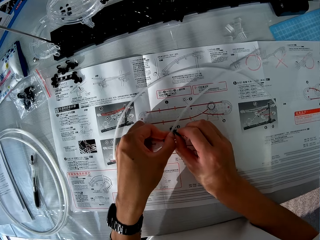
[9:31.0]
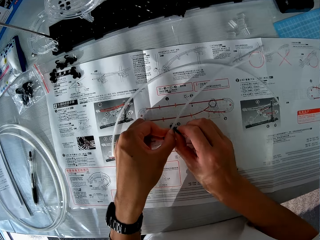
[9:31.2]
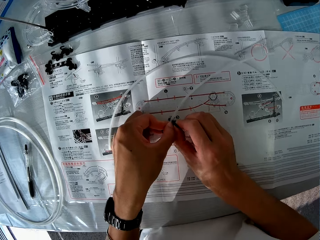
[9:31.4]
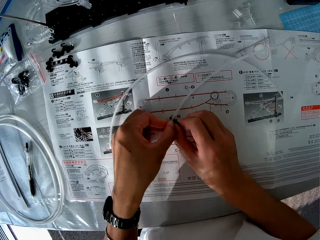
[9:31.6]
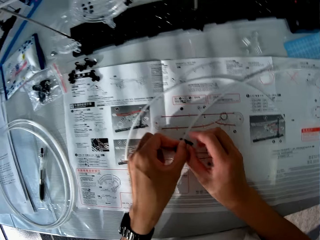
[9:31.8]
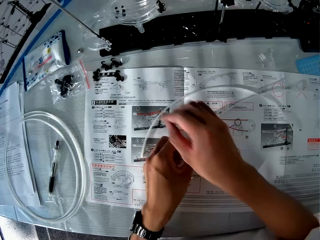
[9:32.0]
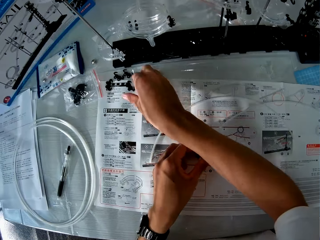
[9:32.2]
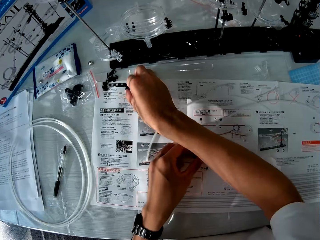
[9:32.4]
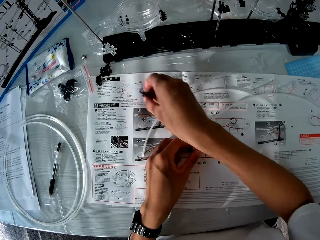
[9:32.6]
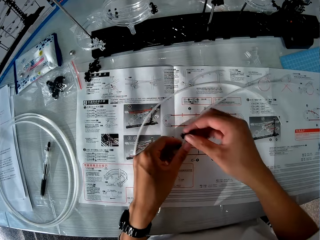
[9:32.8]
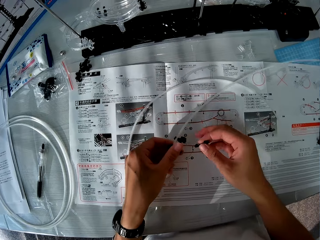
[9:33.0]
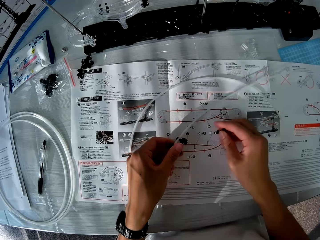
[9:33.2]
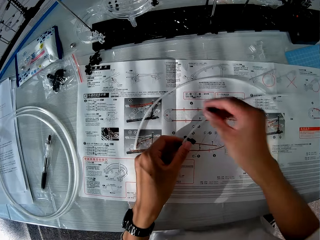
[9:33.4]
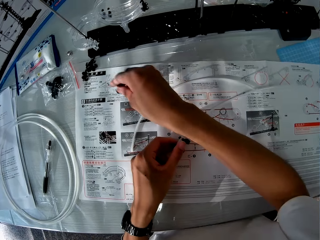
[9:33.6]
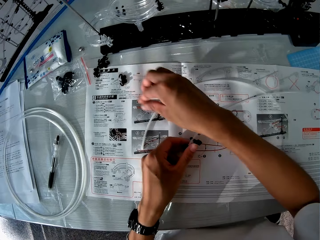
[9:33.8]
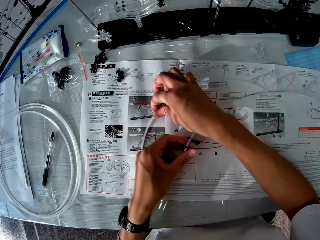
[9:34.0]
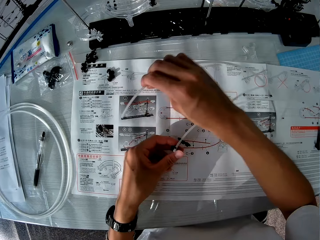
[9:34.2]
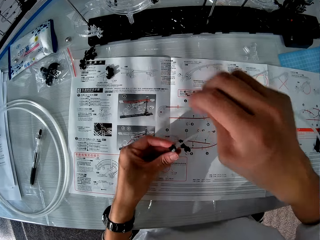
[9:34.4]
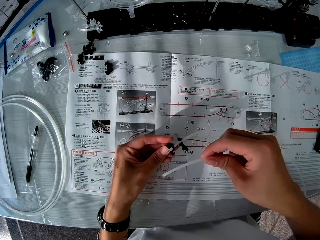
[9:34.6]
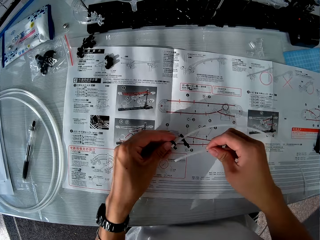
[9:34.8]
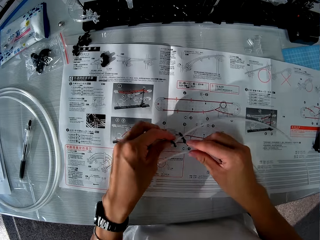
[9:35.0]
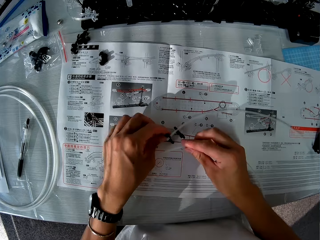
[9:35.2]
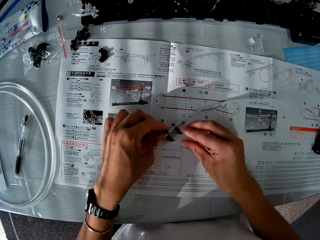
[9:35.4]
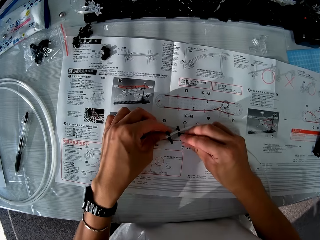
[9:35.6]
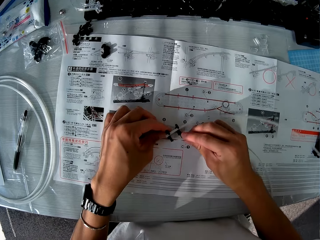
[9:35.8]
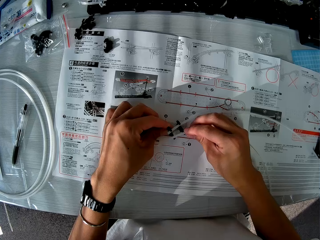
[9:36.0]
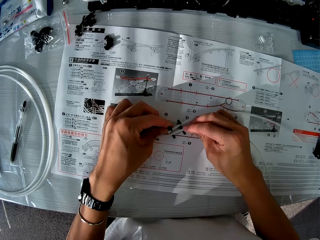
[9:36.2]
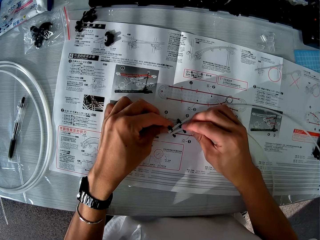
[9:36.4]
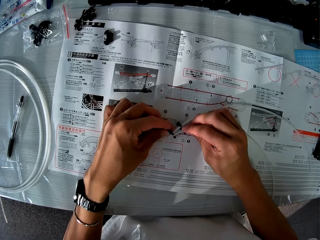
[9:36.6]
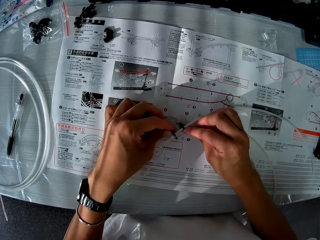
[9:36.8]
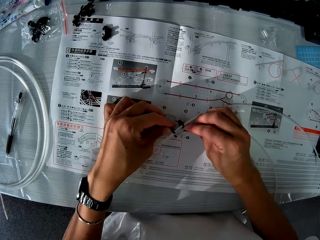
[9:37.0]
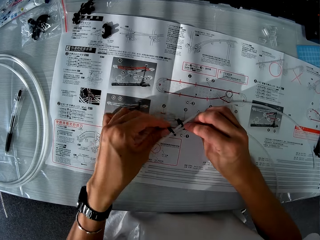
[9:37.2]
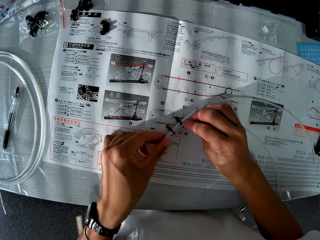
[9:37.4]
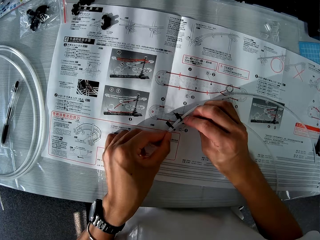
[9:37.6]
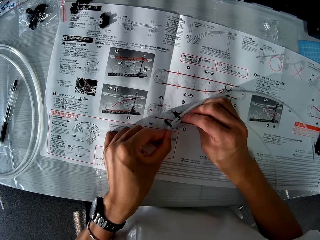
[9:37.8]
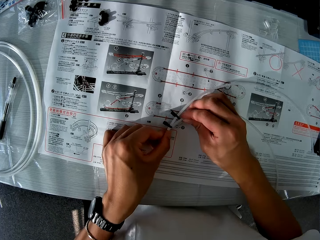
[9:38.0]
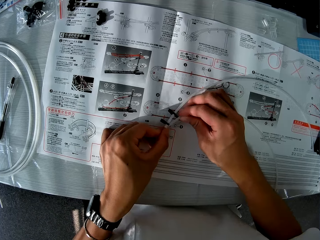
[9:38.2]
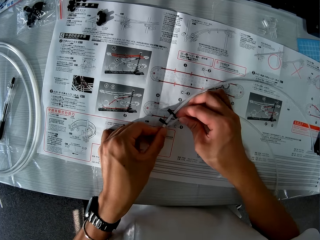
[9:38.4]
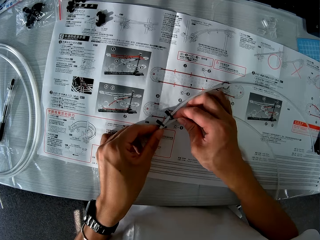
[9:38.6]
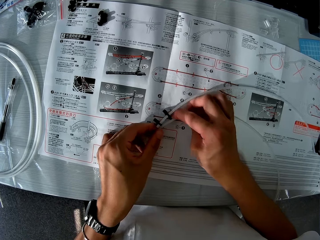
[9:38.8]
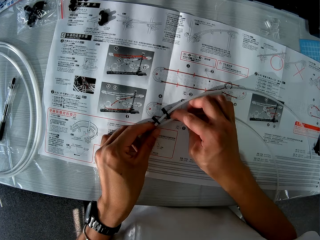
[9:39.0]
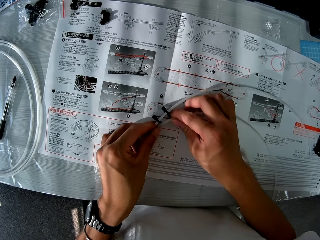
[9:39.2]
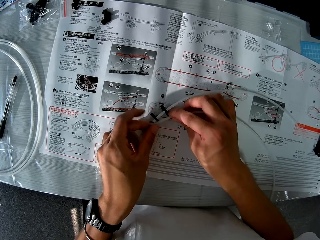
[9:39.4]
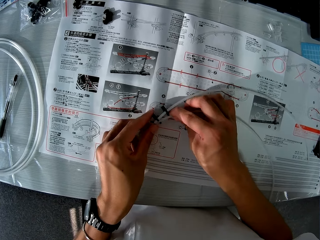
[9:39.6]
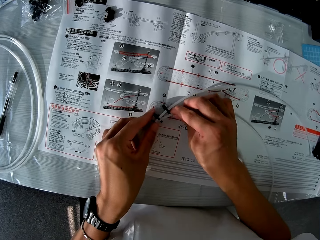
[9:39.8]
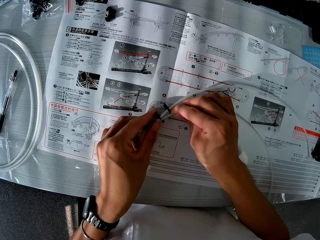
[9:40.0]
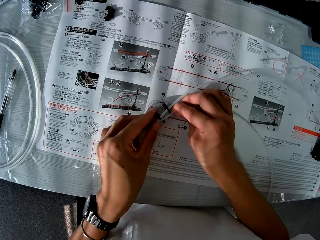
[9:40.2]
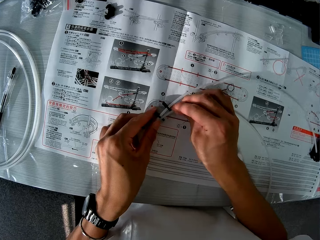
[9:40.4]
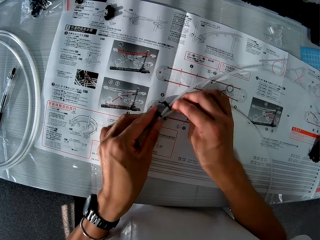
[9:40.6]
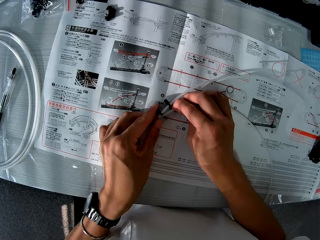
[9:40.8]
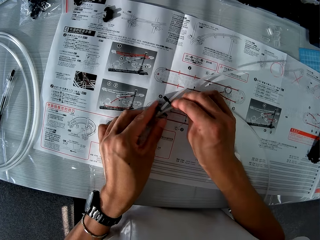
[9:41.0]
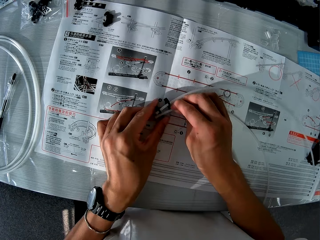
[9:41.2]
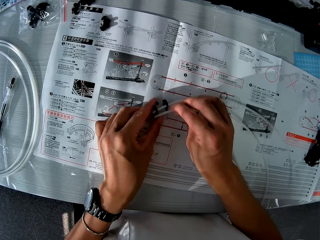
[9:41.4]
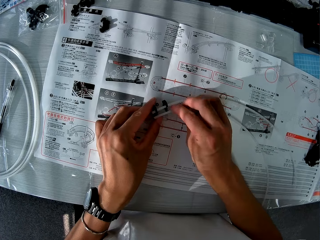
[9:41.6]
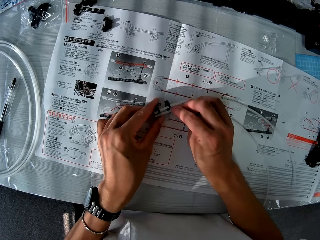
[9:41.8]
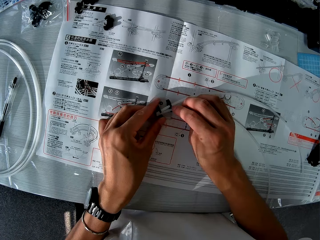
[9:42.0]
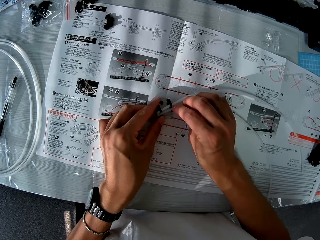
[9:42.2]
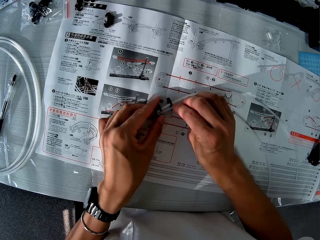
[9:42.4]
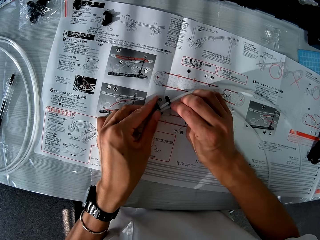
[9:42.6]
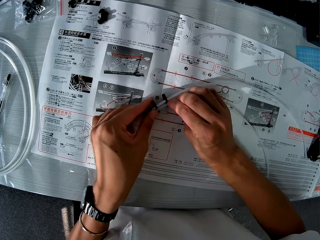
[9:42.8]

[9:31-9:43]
The camera wearer picks up a clip from the manual. They drop the clip on the manual. They pick up a rollercoaster from the manual. They clip the rollercoaster with the clips.

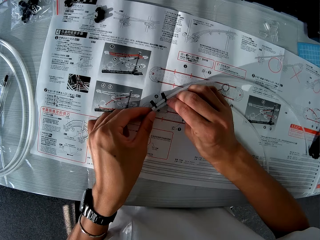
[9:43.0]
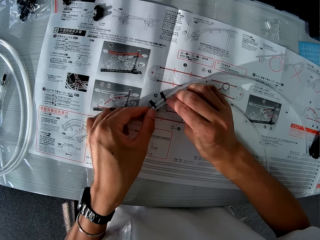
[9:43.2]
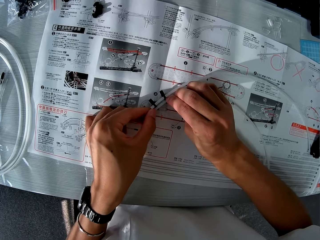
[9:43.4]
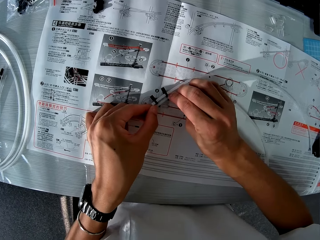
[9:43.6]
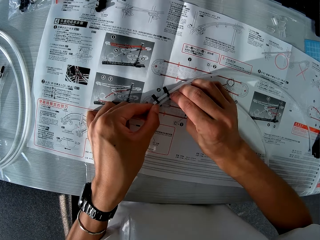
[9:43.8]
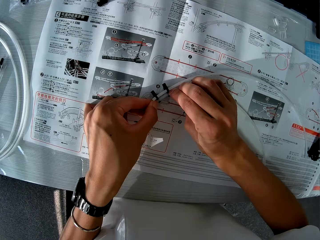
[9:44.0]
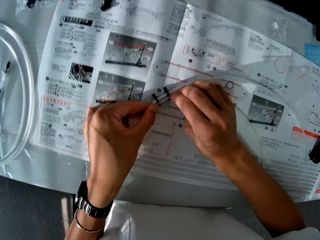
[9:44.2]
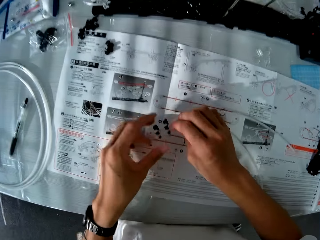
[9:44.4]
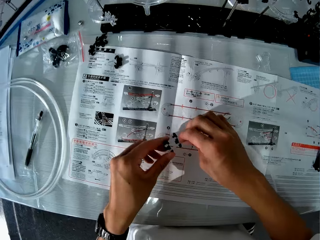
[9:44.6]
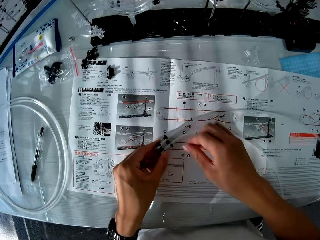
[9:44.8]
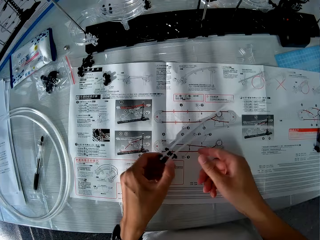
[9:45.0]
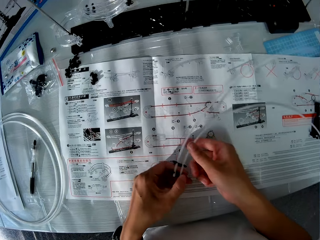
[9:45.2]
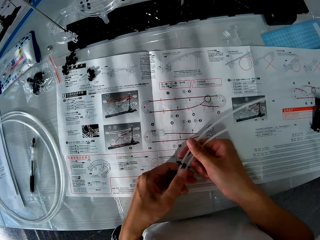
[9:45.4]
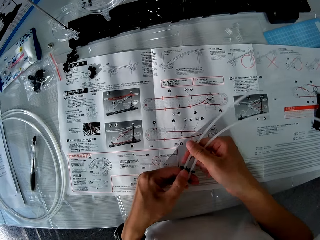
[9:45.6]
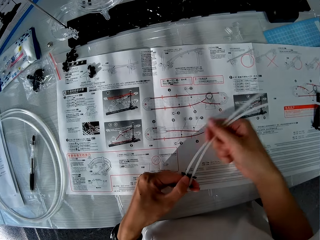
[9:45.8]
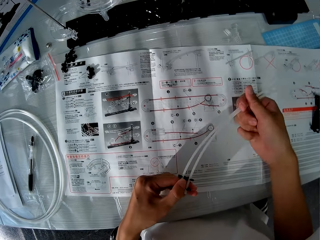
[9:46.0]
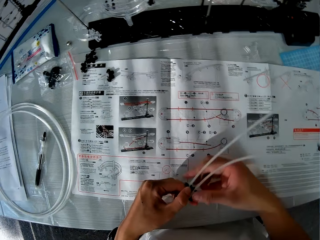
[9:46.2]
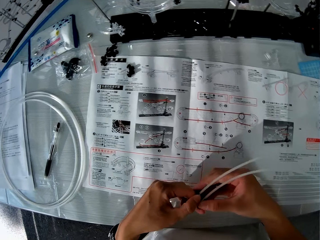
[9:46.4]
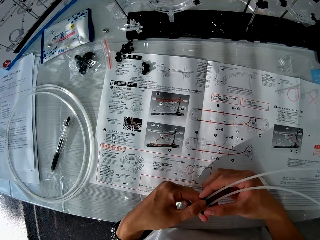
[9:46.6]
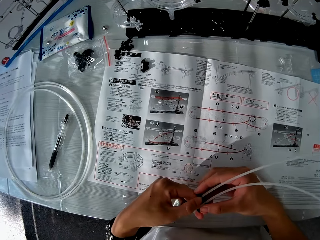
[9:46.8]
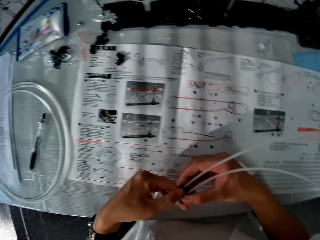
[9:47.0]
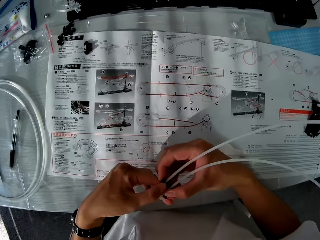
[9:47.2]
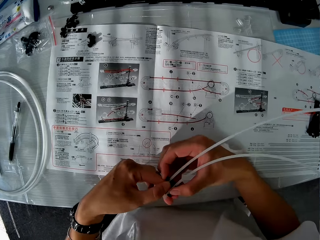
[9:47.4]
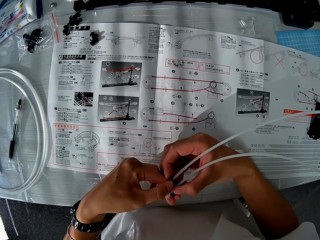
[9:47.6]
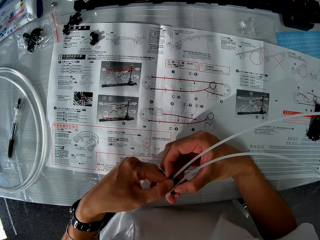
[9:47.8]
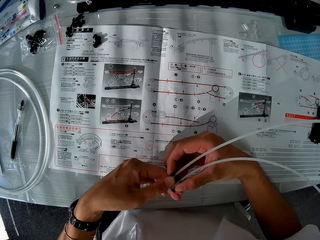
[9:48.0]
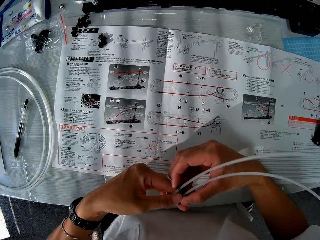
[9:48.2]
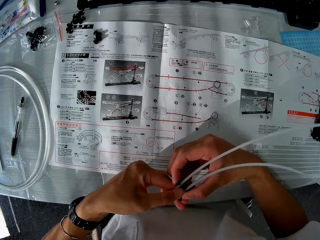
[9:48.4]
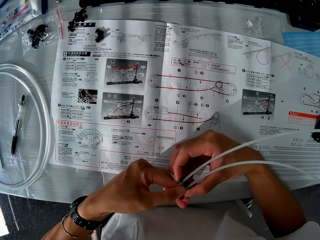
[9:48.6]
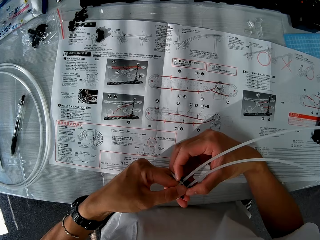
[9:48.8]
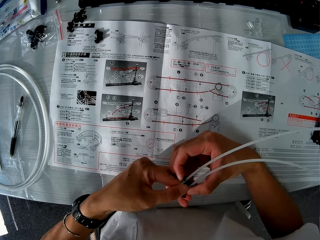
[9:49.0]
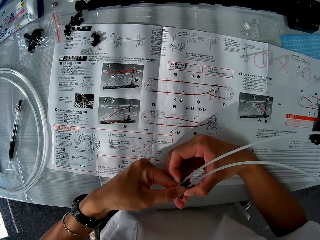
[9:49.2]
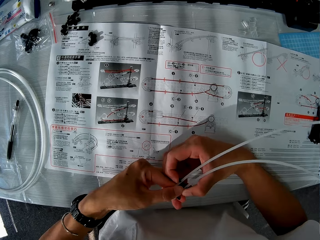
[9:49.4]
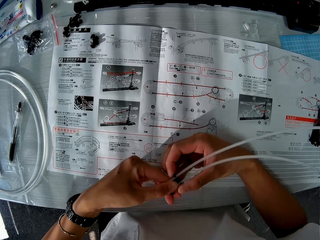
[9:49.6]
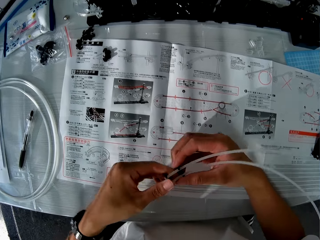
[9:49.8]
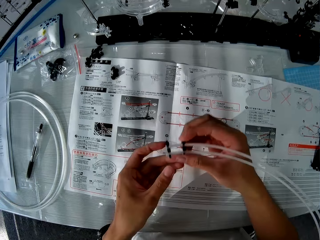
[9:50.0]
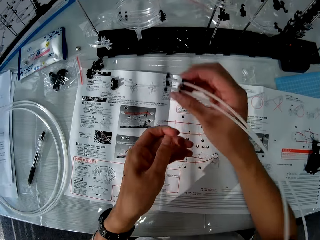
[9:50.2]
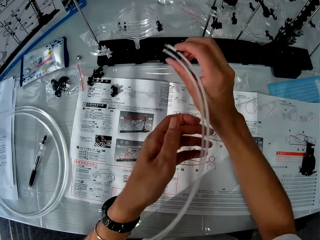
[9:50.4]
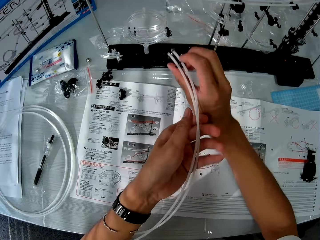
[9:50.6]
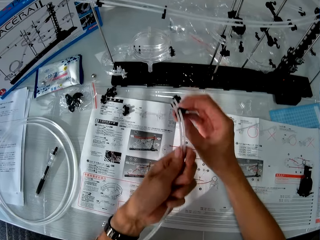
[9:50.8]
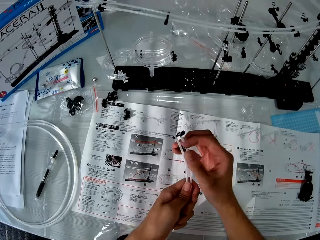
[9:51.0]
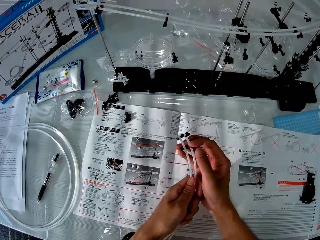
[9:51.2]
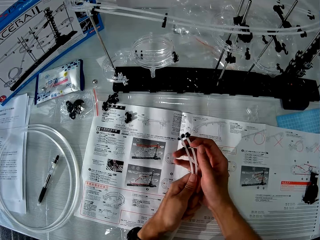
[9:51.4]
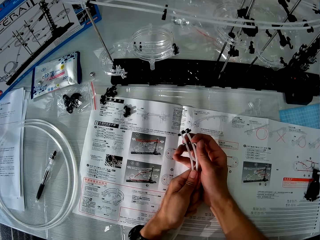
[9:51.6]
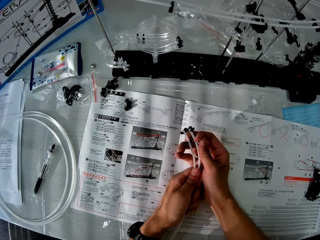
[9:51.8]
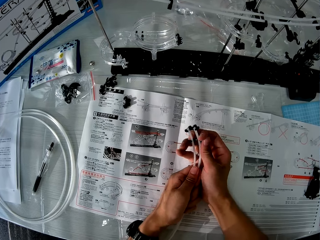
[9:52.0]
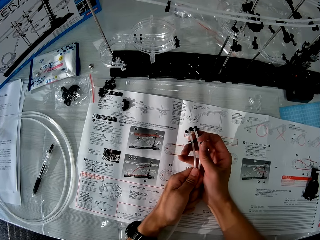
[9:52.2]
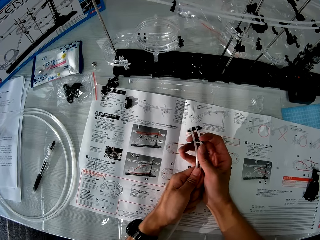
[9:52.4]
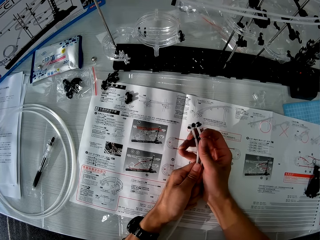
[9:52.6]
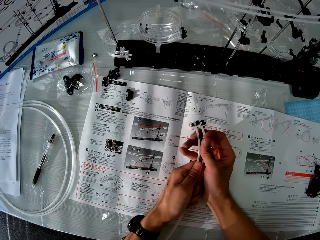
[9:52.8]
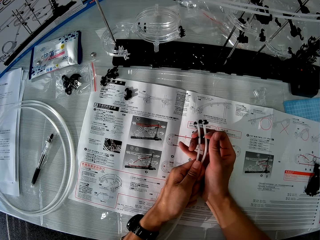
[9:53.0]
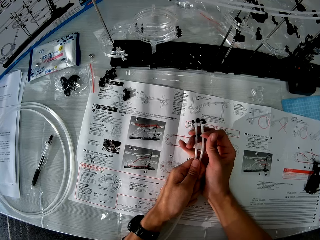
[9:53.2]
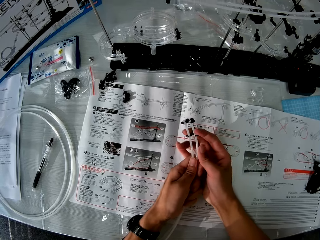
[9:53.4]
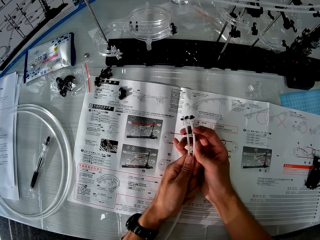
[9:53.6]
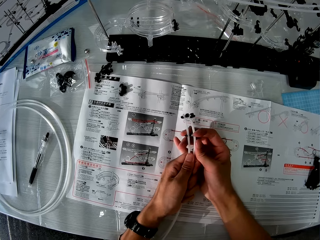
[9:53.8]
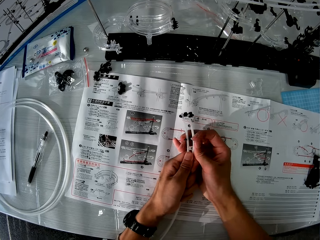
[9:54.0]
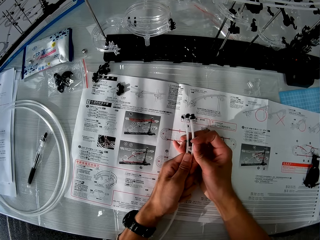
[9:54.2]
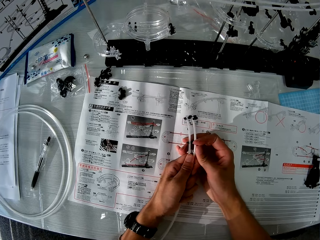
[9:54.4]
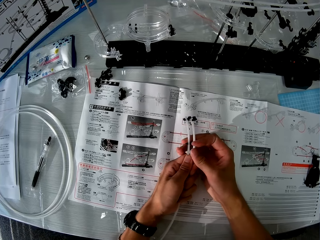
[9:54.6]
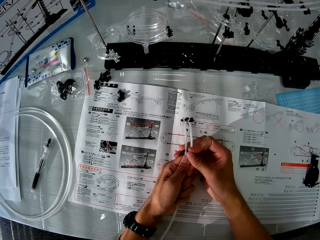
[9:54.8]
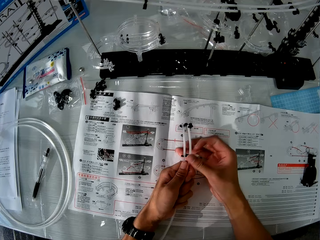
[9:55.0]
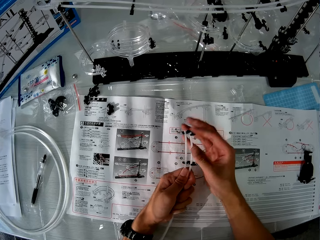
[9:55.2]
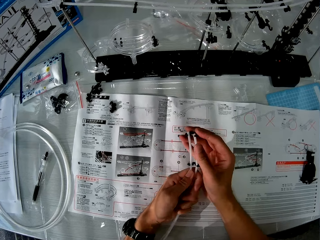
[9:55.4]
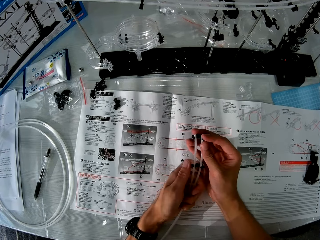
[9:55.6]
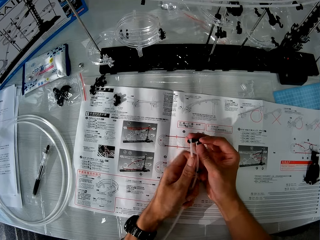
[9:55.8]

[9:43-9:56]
The camera wearer runs his fingers across the rollercoasters. He holds the rod acrylic. He tightens the clips. He adjusts the clips on the rollercoasters. He pushes something on the rod acrylic.
